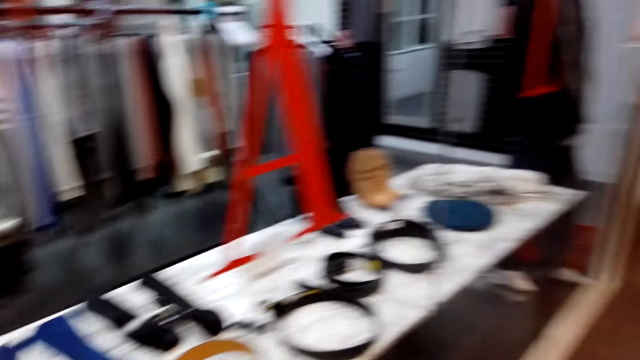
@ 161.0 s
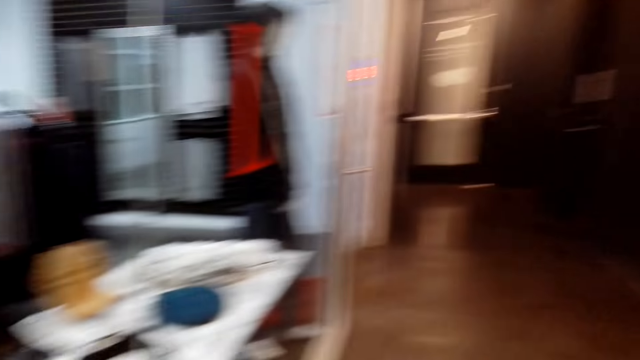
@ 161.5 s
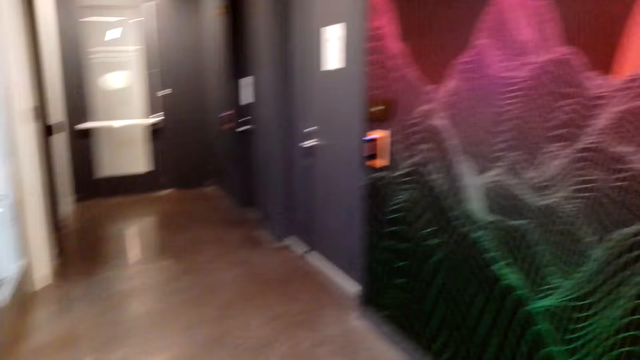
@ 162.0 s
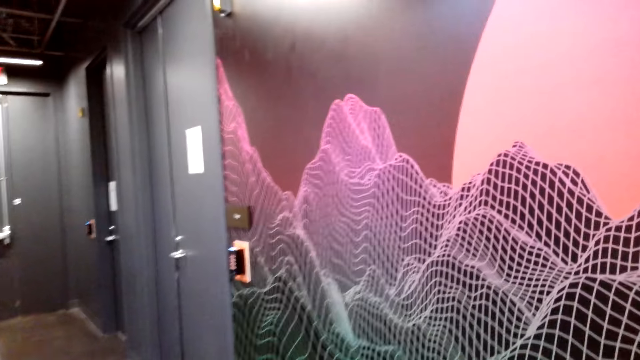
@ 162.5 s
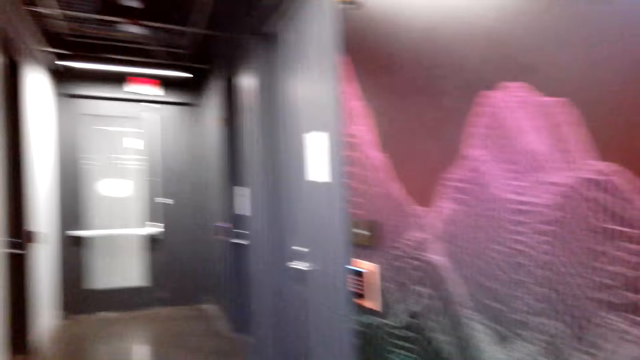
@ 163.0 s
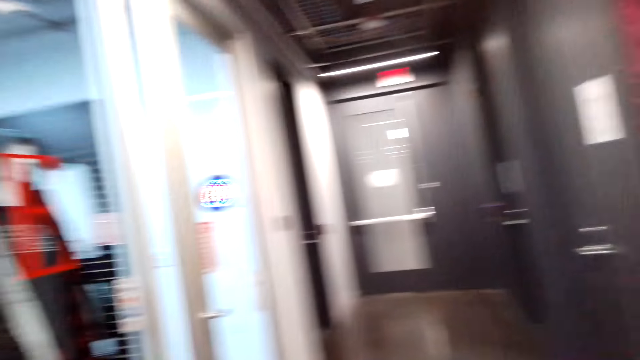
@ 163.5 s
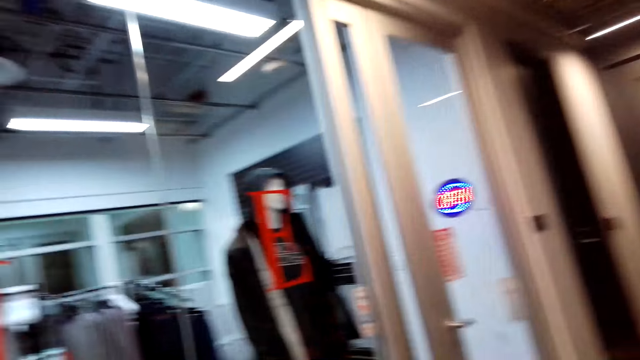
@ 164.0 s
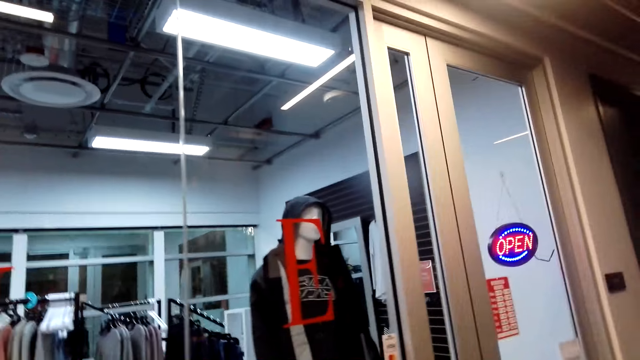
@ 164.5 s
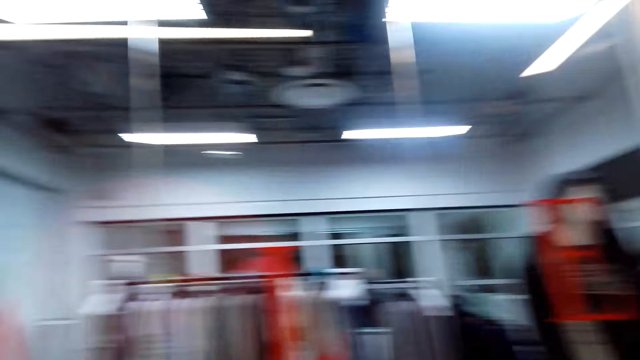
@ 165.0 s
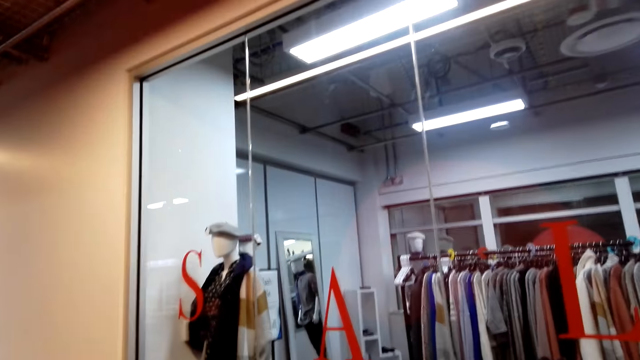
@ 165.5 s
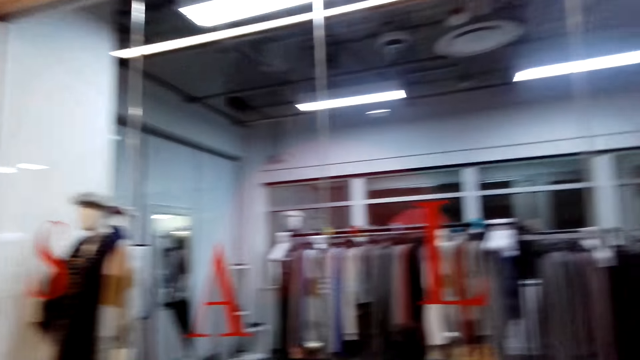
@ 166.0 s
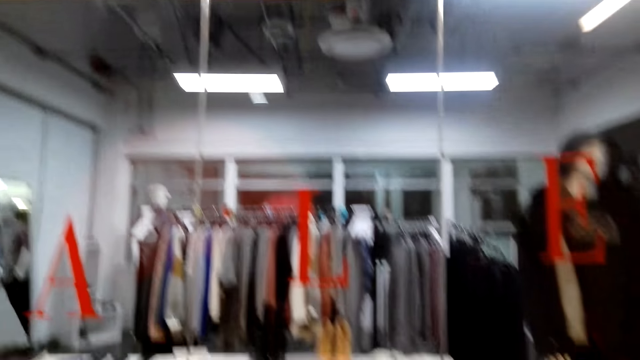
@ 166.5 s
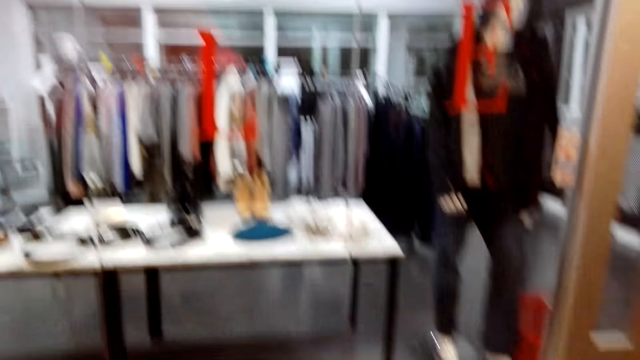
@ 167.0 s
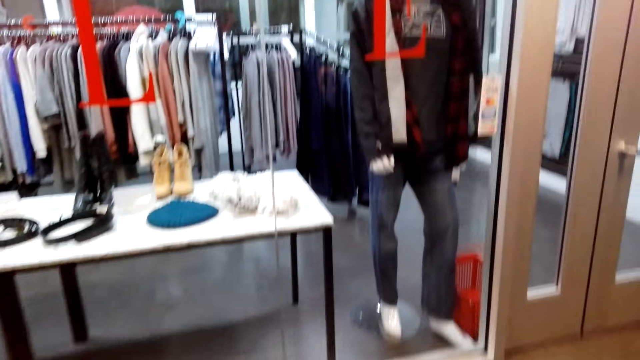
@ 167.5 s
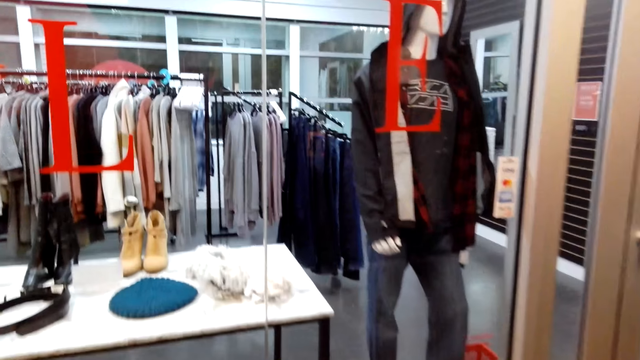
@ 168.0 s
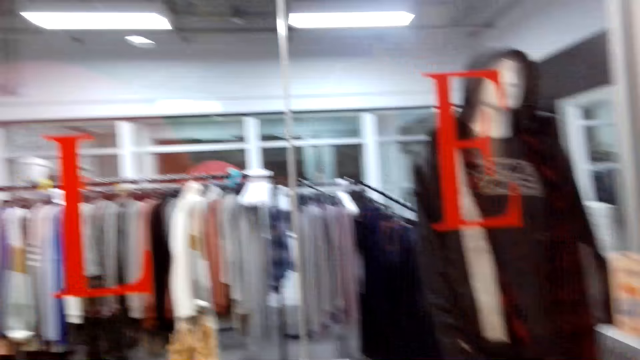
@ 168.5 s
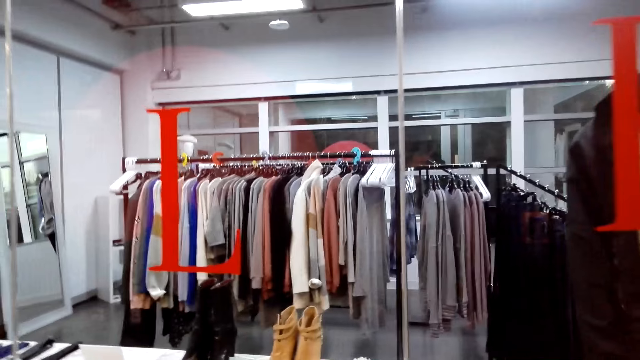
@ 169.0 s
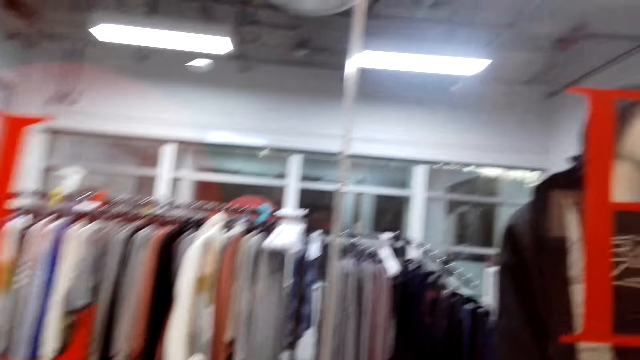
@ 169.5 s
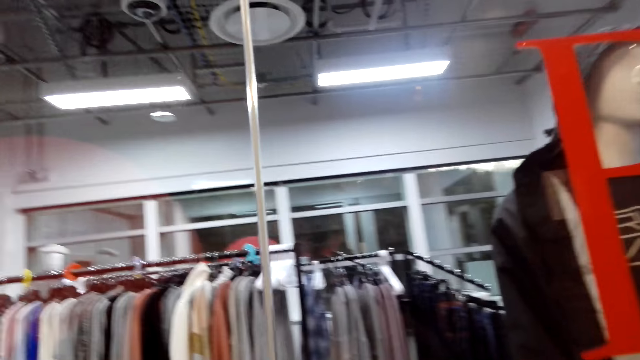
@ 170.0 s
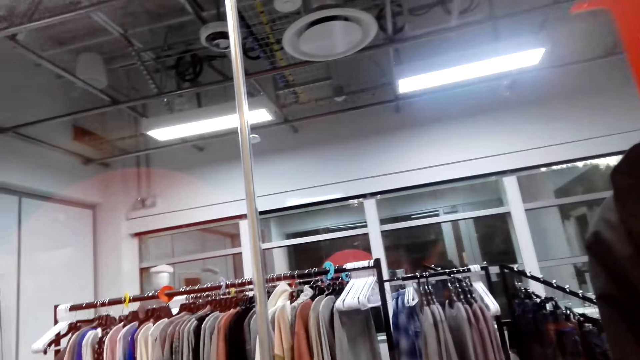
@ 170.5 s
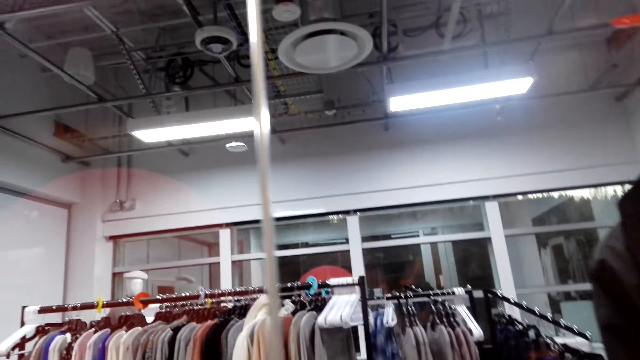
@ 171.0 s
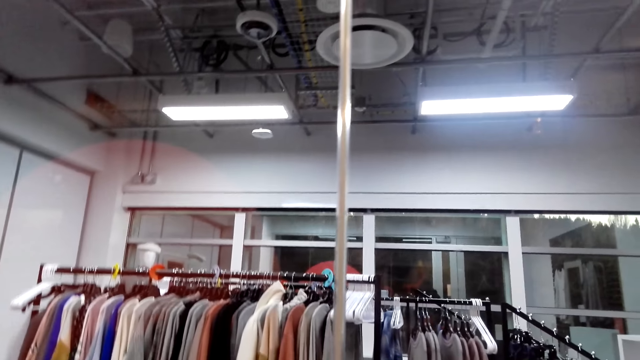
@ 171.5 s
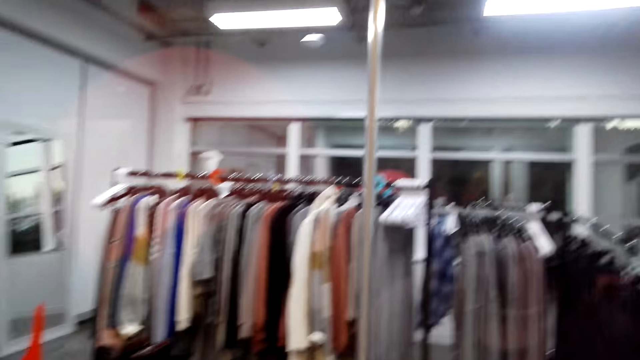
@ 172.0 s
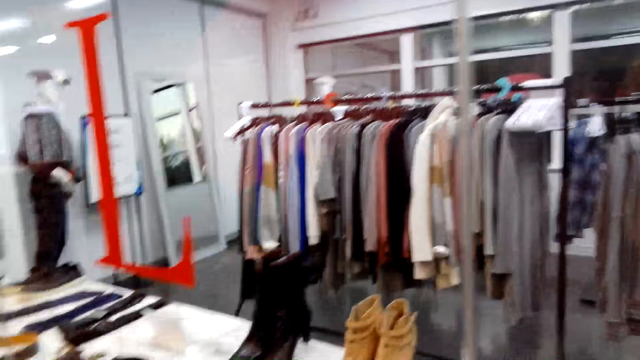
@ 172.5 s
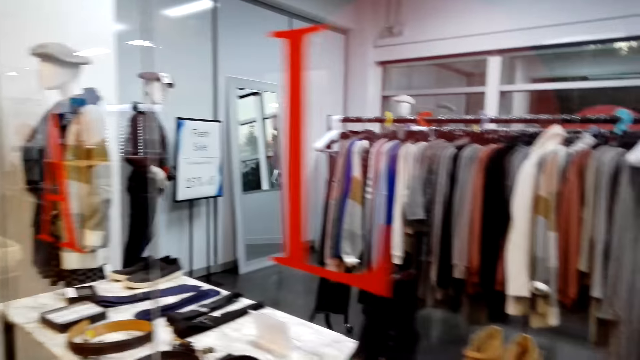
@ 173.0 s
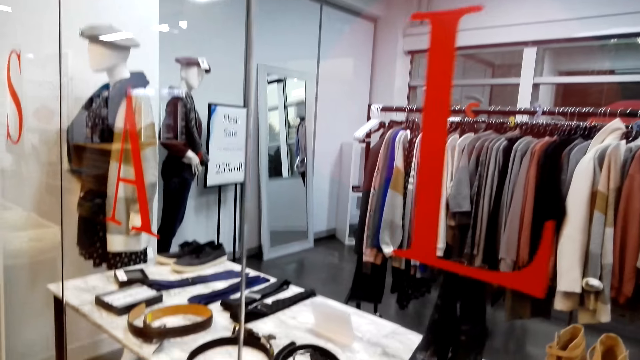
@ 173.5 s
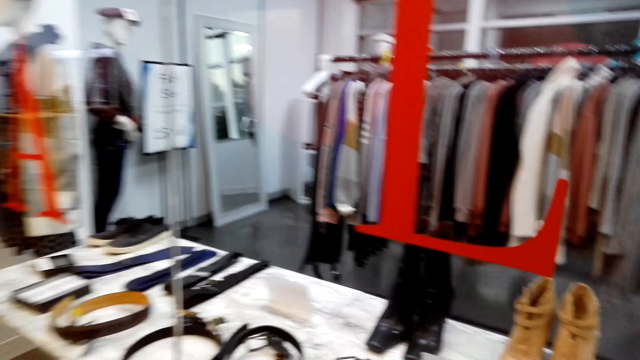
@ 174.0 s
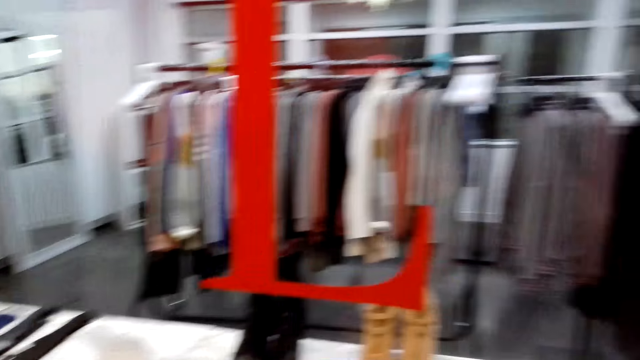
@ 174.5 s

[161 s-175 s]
The camera wearer turns around. They walk around. They turn around. They look at items on the display table through the window.

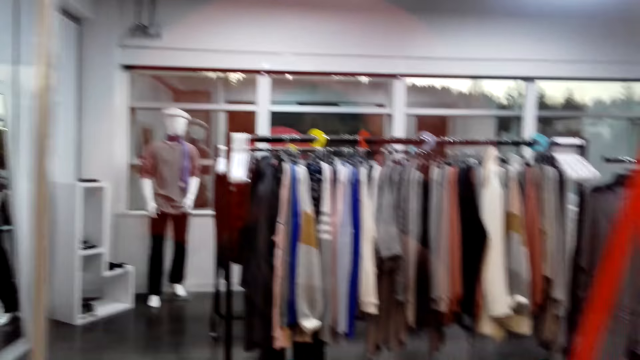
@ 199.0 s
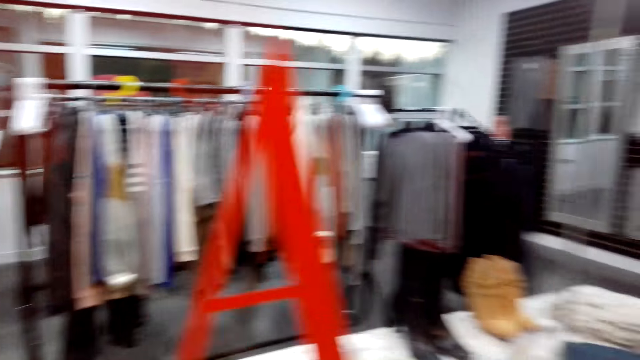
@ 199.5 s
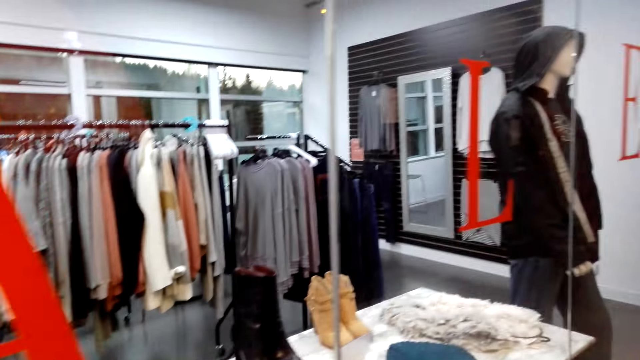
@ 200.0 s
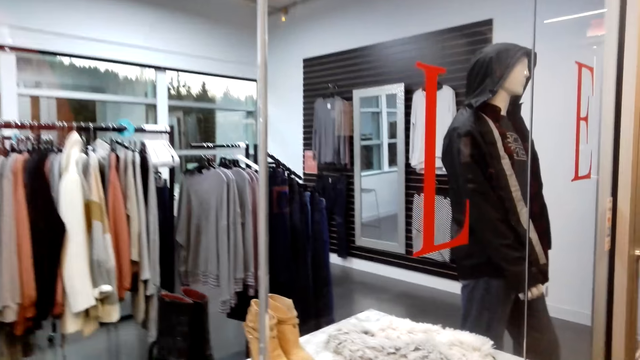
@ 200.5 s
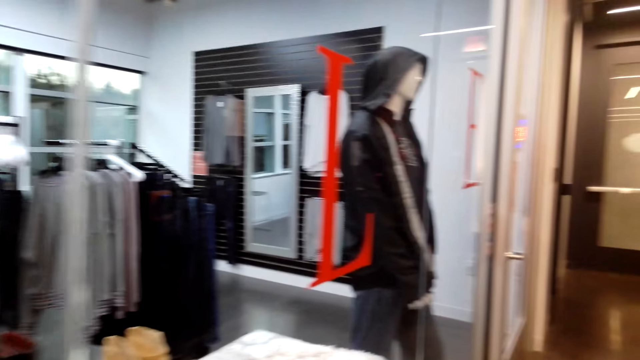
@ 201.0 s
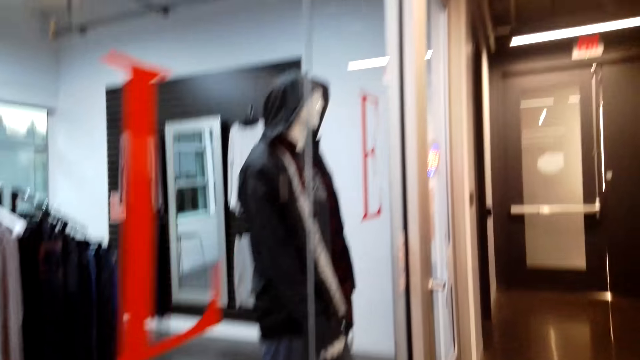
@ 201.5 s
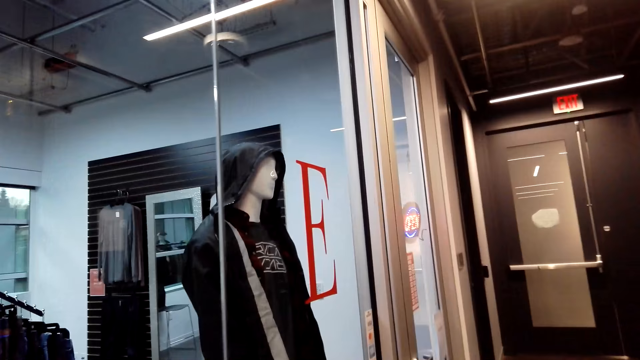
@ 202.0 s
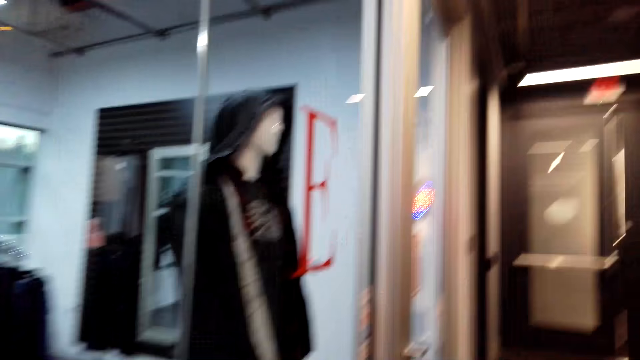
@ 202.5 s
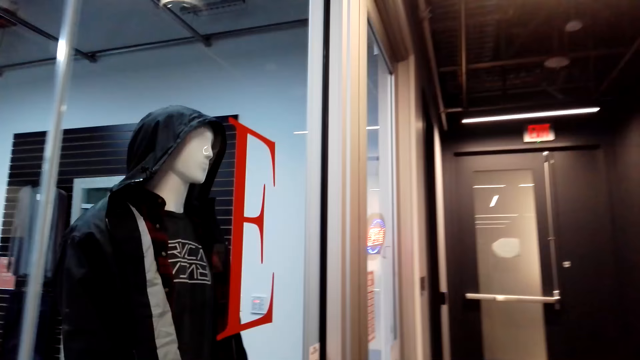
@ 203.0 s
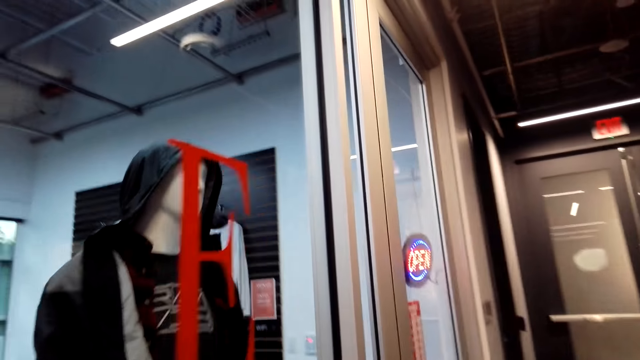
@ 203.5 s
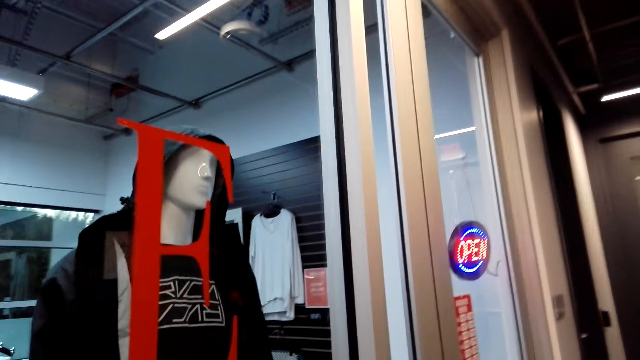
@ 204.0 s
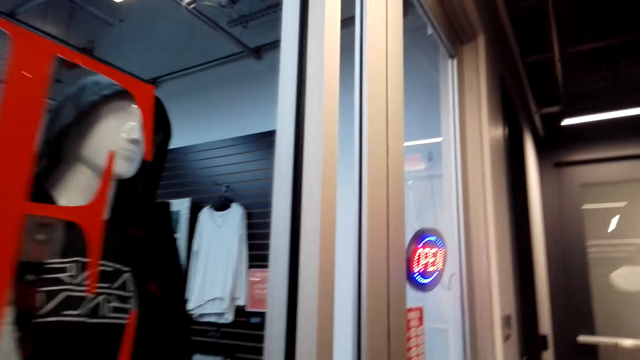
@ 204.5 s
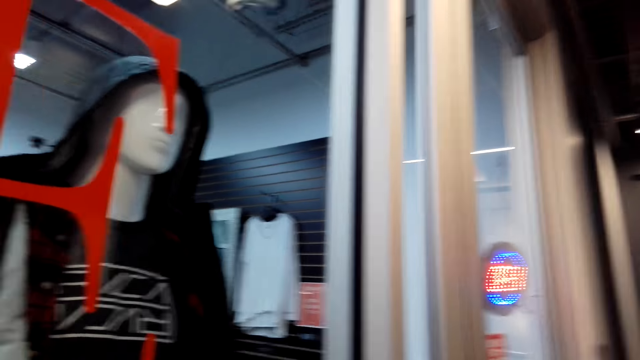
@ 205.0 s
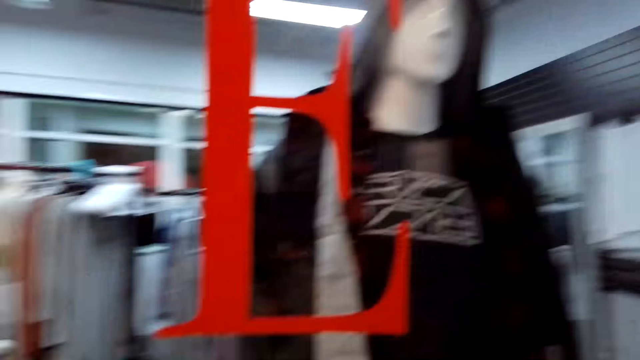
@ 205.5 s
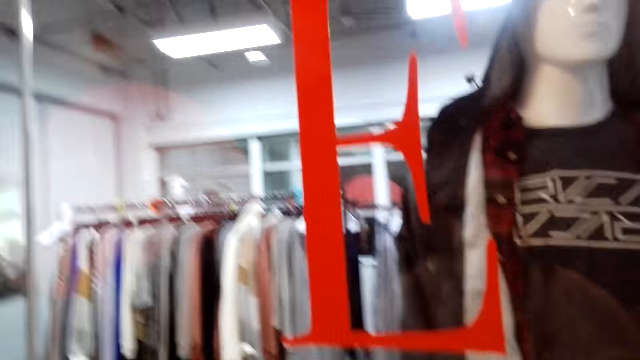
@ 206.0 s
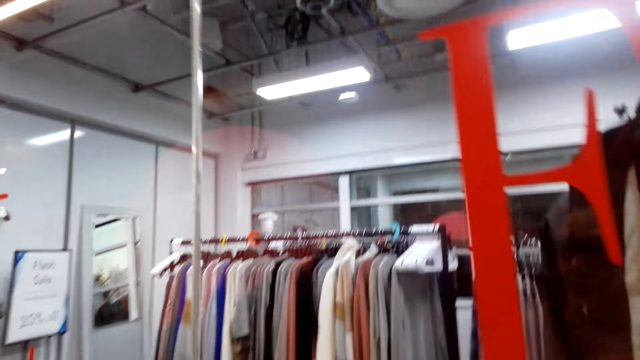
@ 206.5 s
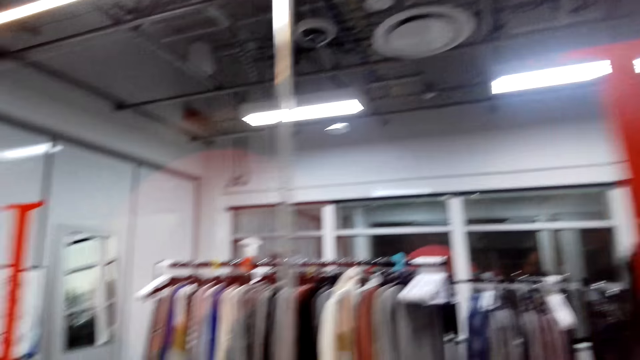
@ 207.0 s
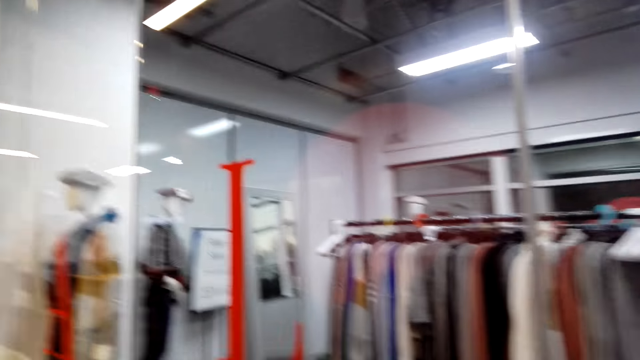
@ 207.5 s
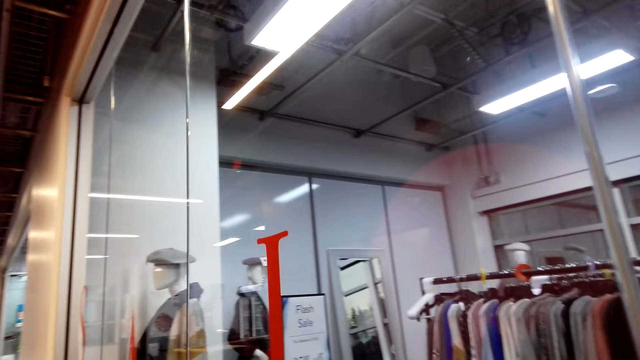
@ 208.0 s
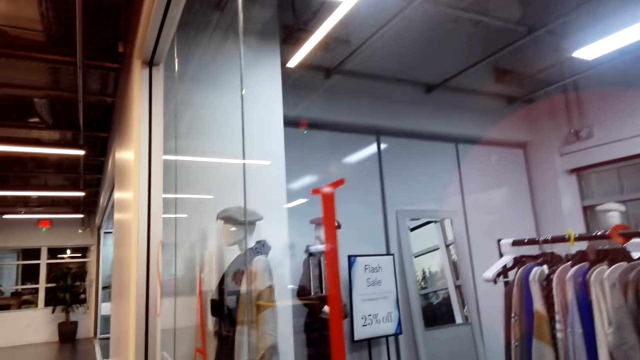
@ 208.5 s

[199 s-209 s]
The camera wearer walks around. They turn around.
